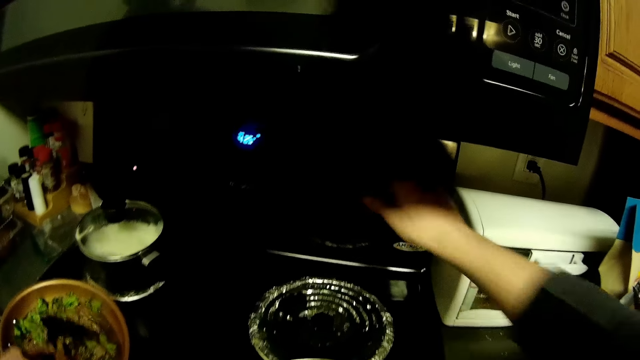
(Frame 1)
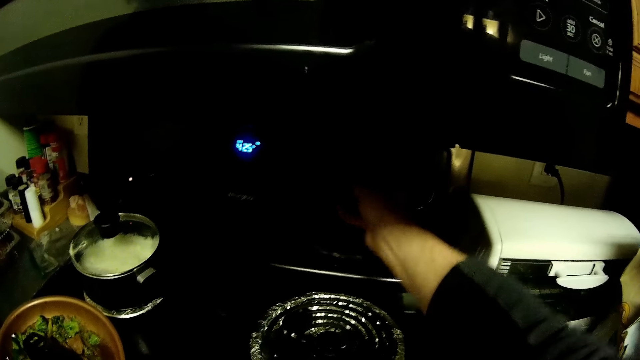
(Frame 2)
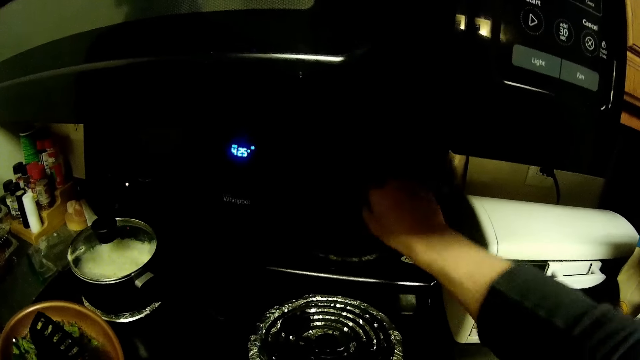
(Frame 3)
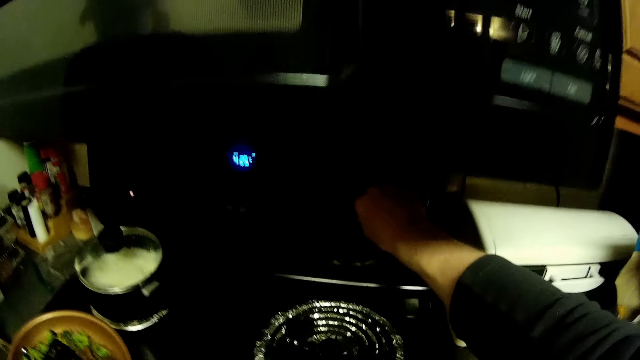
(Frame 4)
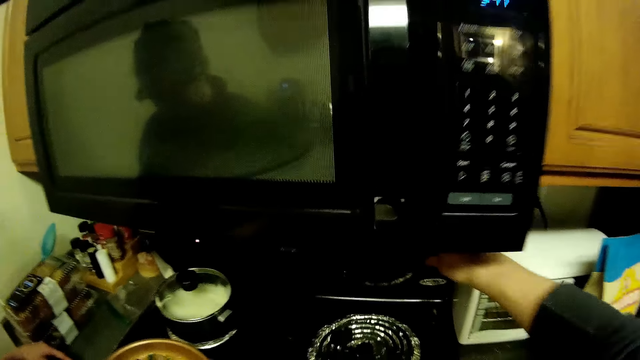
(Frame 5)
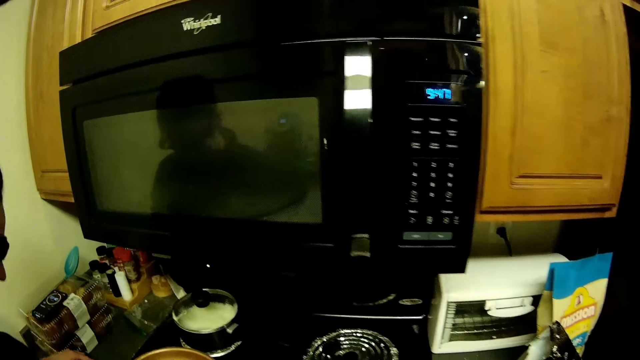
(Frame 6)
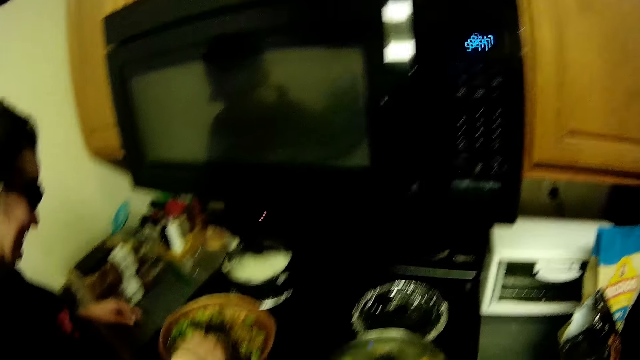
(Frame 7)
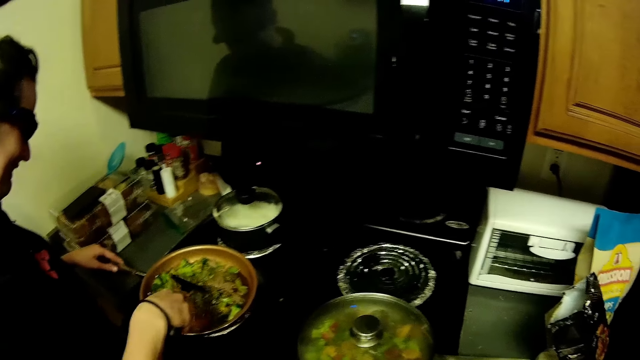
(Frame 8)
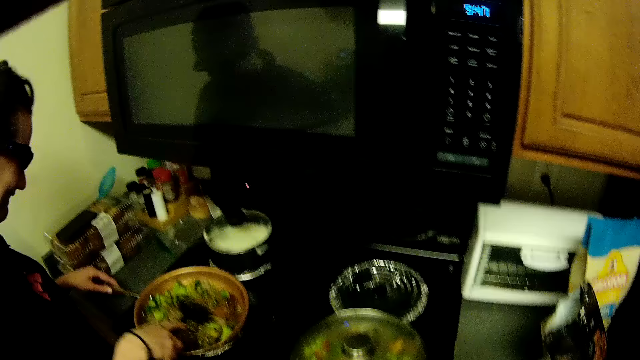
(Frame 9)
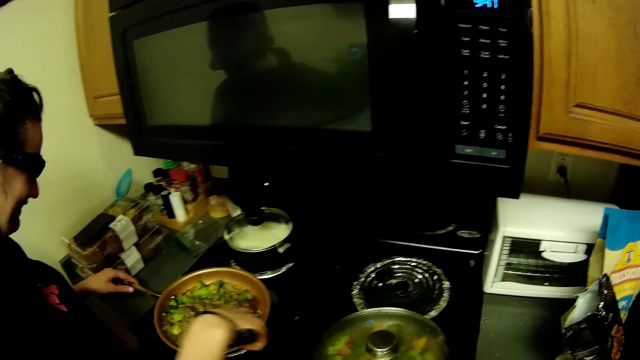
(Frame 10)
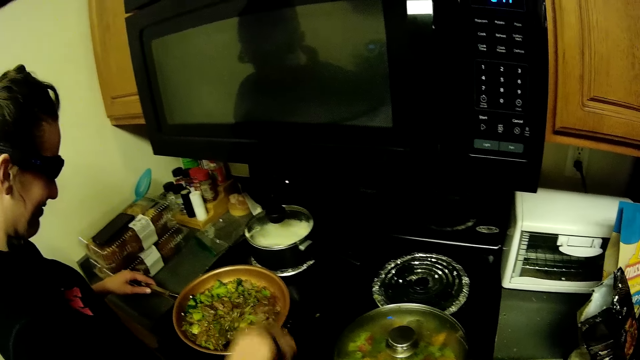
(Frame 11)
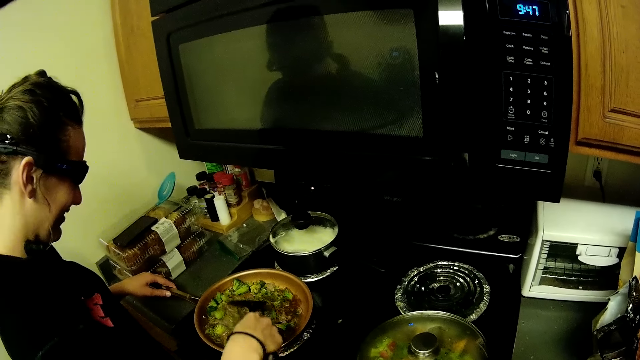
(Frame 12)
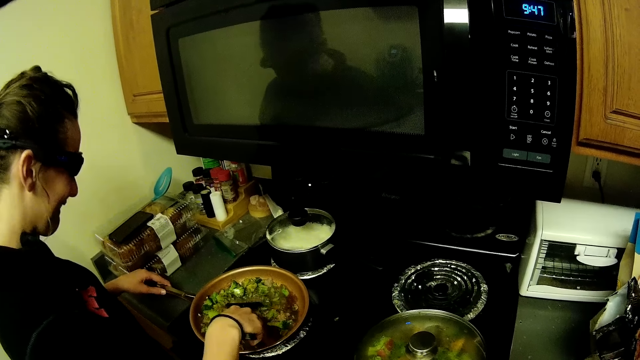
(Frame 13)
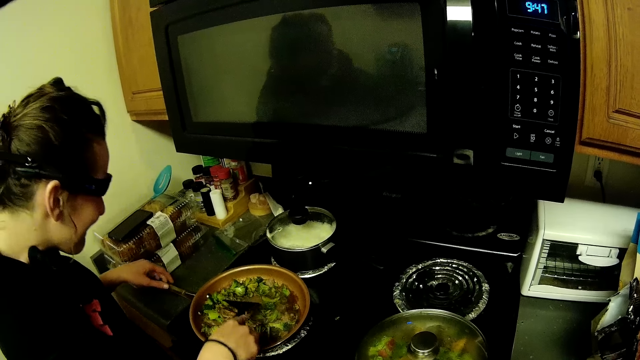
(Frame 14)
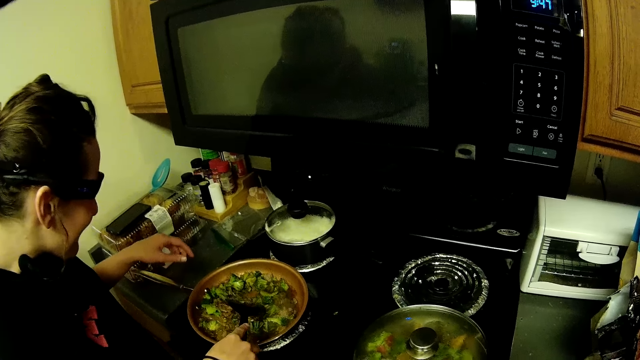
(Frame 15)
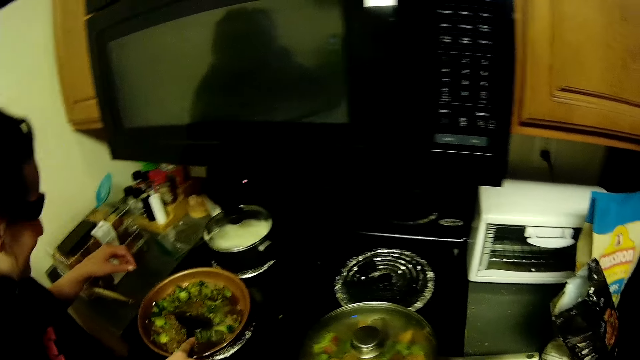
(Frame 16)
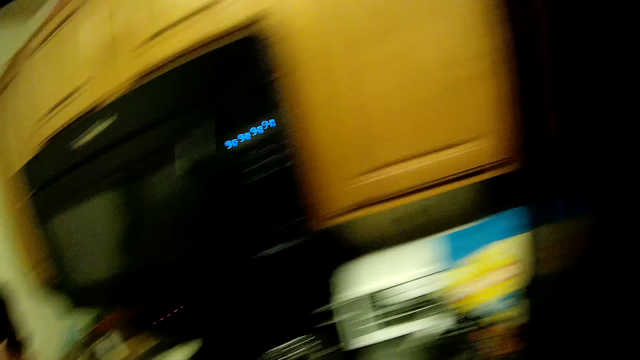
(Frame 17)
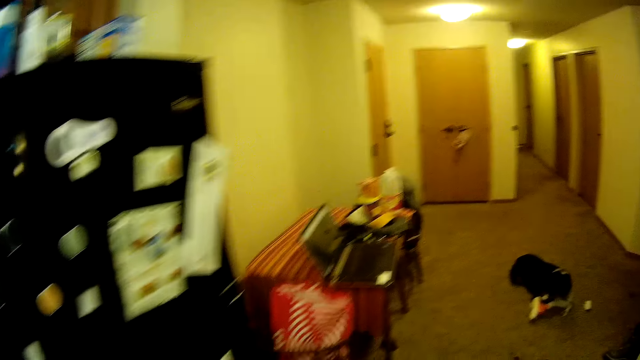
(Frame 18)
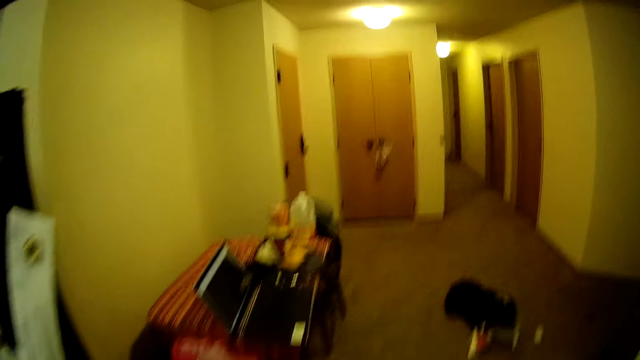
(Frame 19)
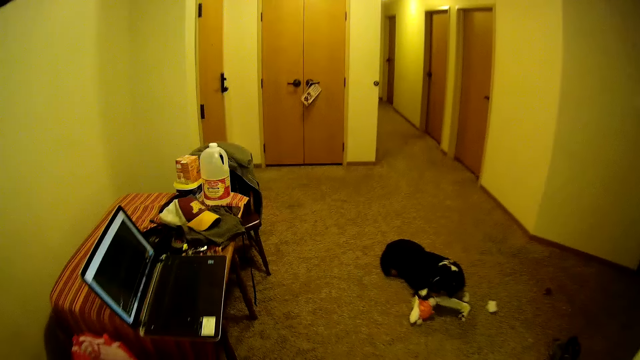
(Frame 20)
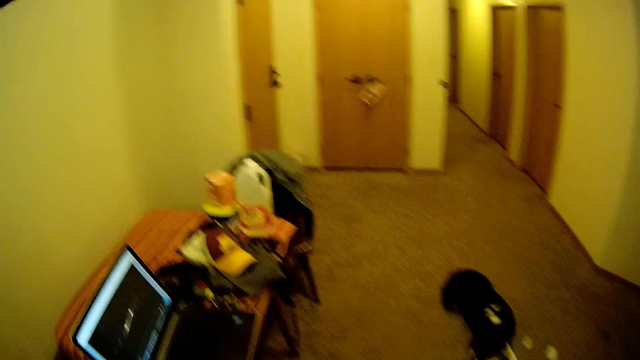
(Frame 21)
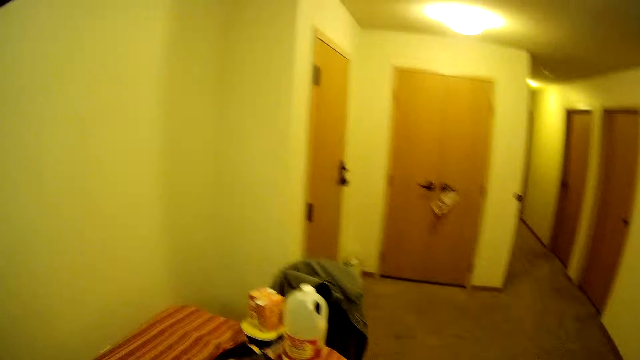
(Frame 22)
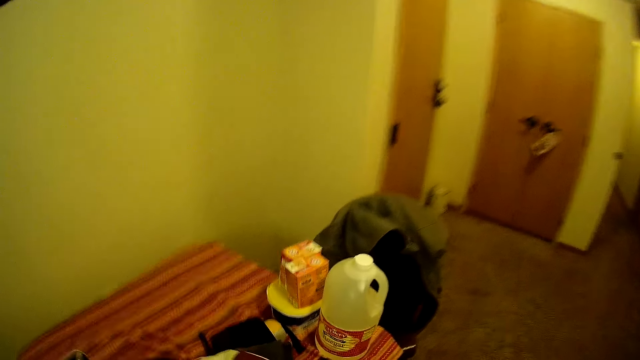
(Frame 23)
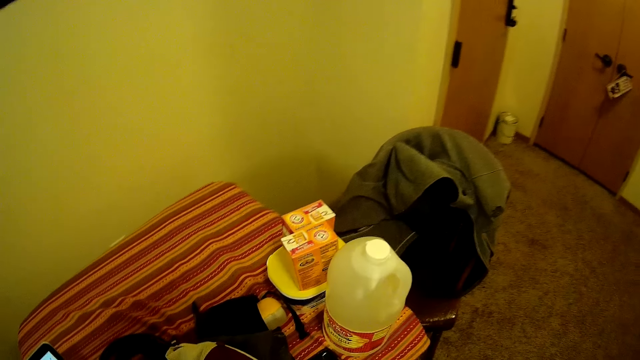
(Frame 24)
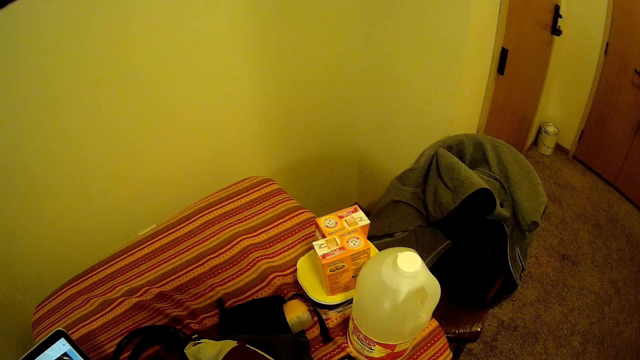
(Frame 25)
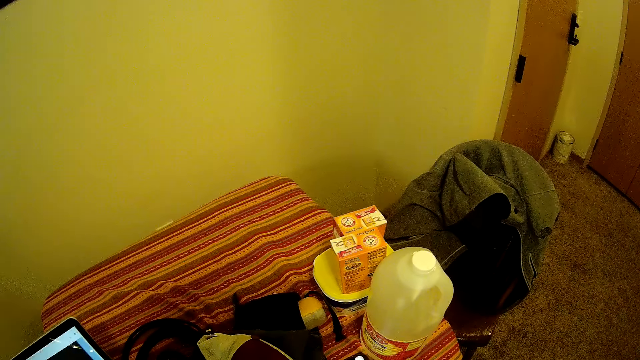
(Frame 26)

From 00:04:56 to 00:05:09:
The camera wearer operates the oven. They touch the electric cooker knobs. They look around. A woman stirs food. The camera wearer walks in the house.

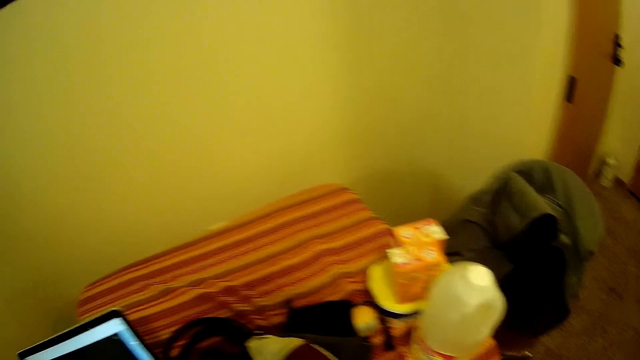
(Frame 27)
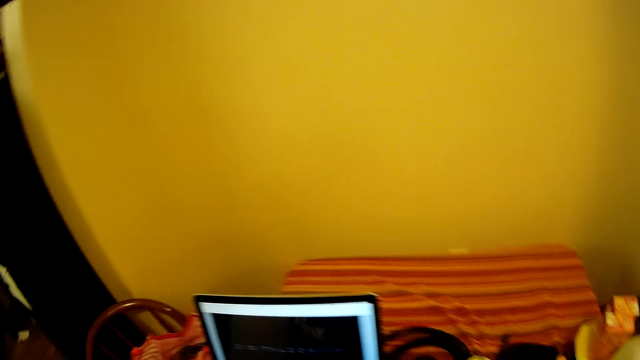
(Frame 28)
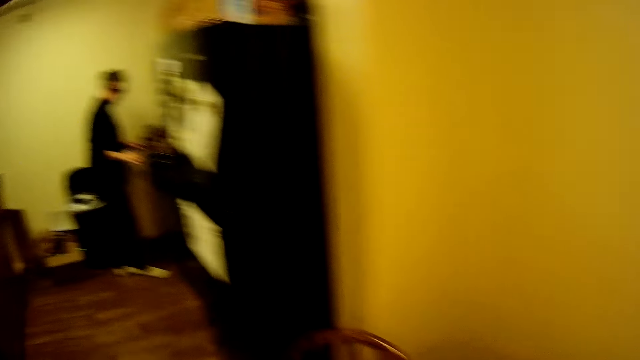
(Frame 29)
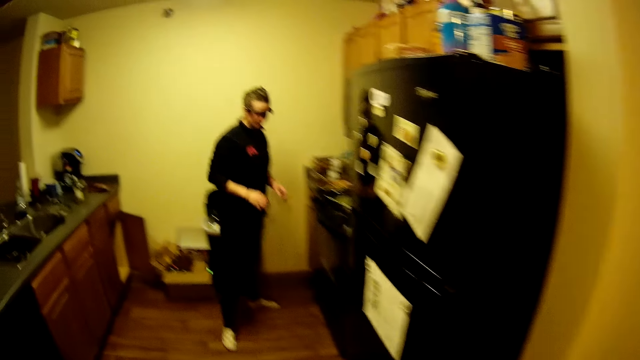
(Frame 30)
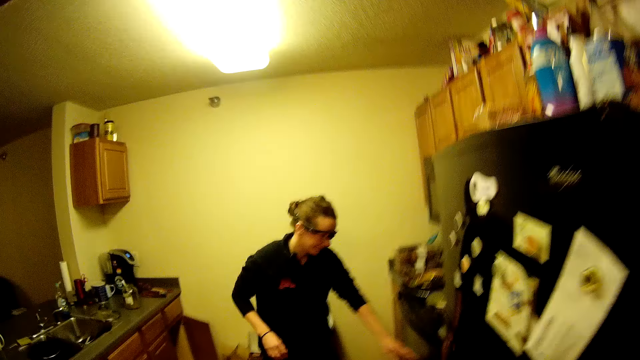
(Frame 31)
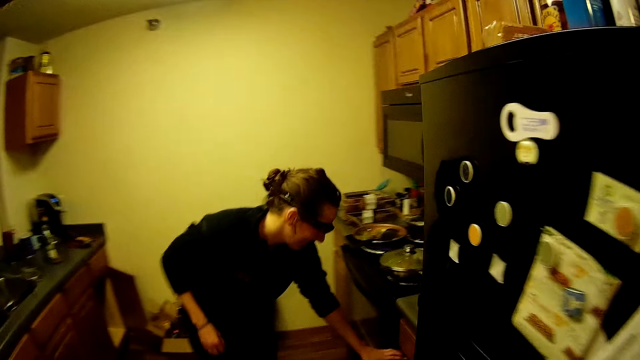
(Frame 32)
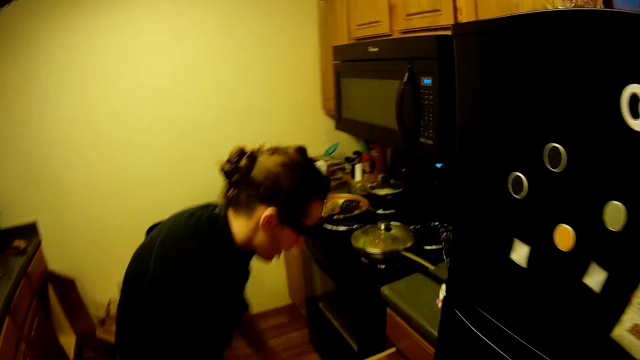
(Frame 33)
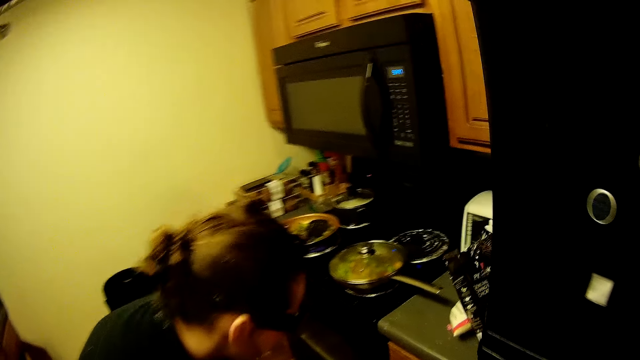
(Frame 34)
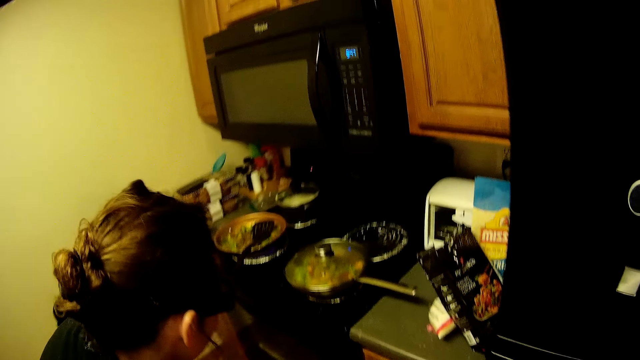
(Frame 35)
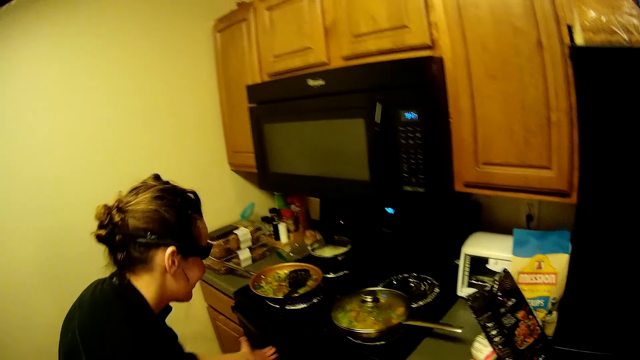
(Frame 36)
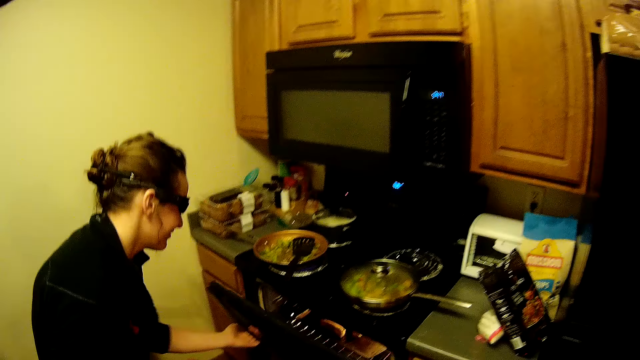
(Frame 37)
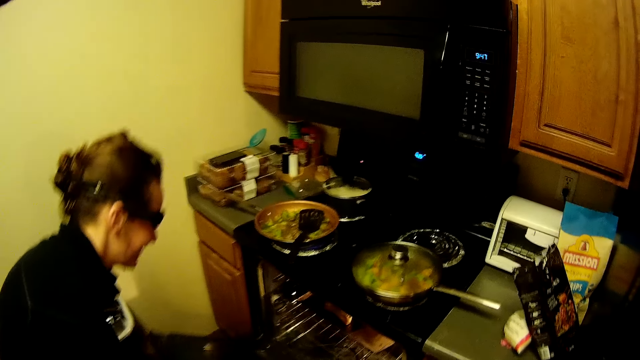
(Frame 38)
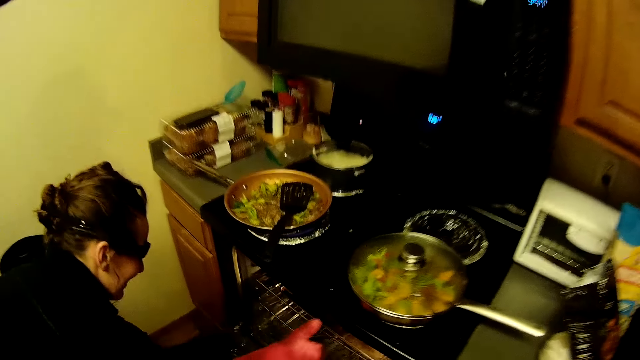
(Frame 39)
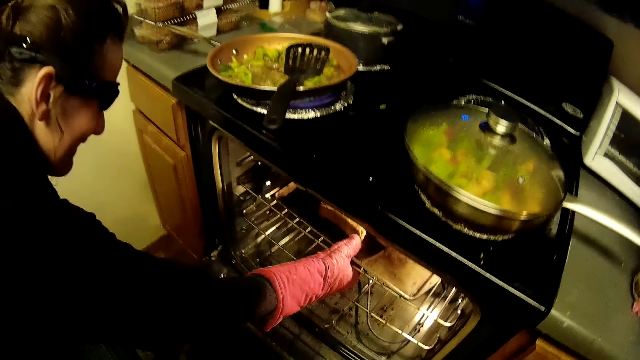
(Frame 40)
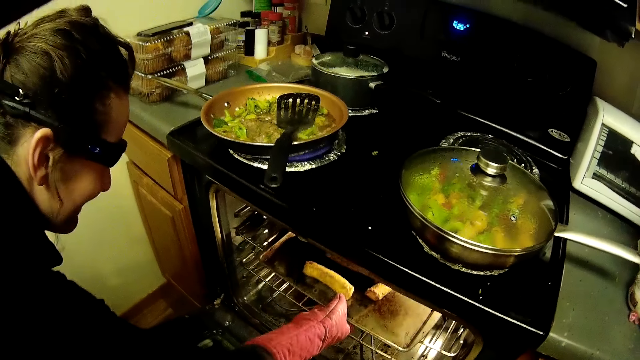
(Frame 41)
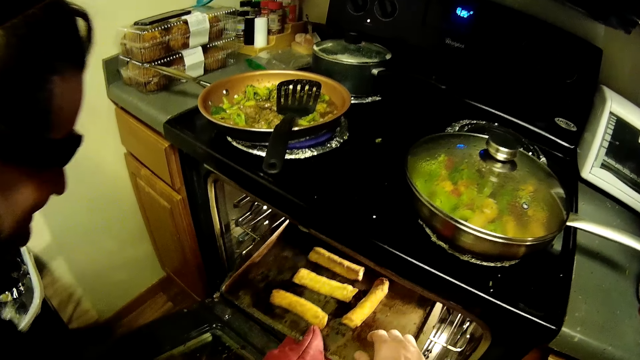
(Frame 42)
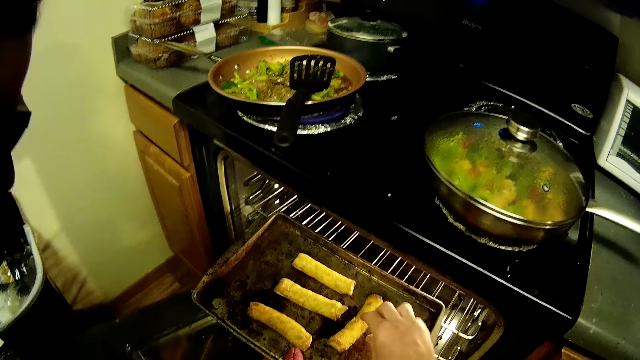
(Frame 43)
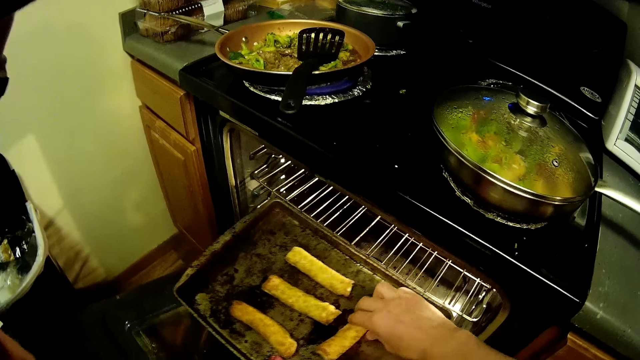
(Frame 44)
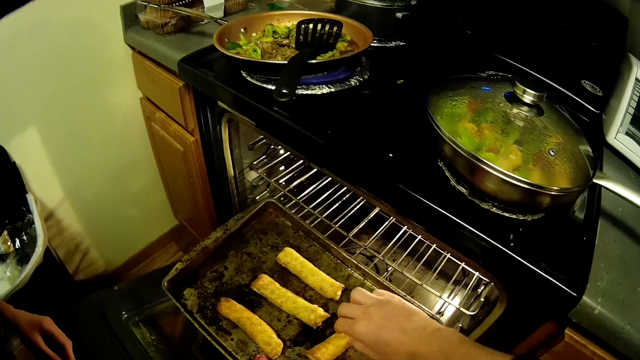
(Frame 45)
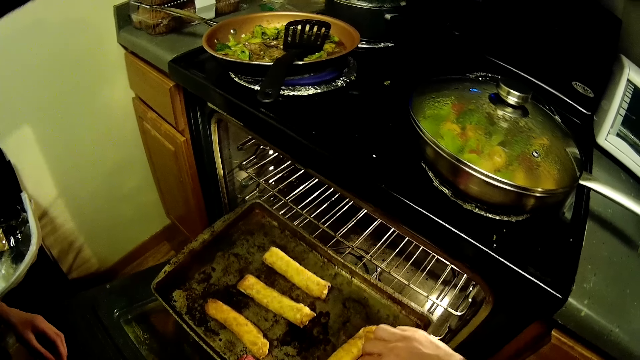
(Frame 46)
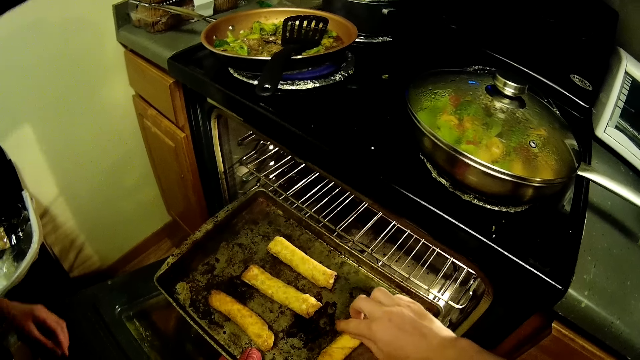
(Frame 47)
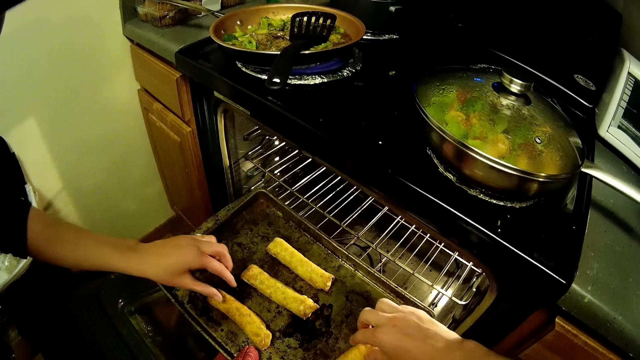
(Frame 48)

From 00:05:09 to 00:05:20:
A woman opens the cooker. The woman removes the oven tray from the tray. The camera wearer touches the spring rolls.
